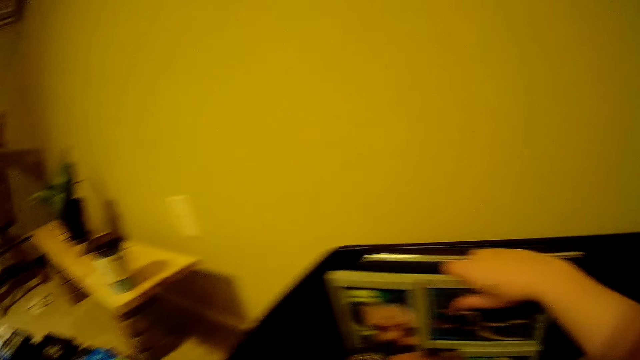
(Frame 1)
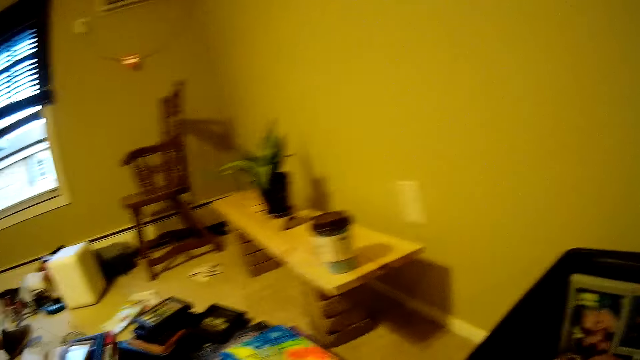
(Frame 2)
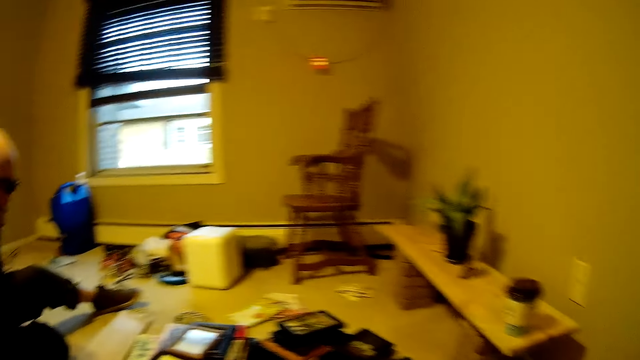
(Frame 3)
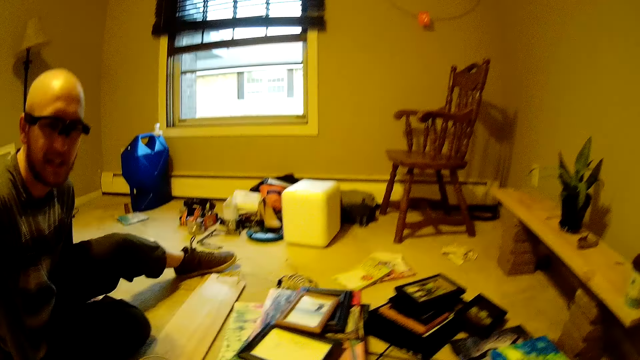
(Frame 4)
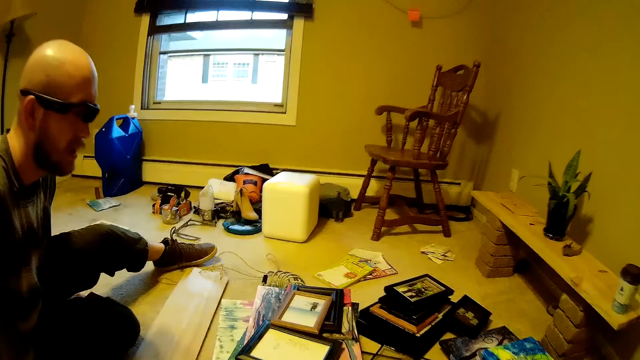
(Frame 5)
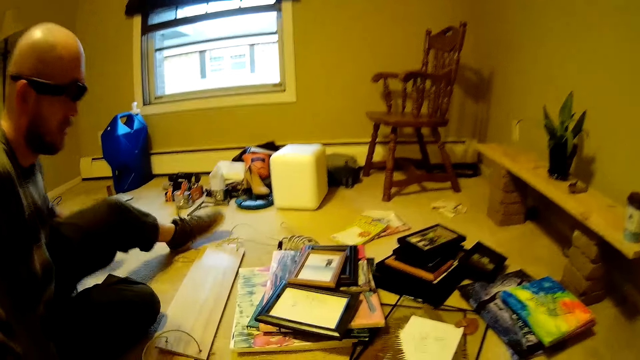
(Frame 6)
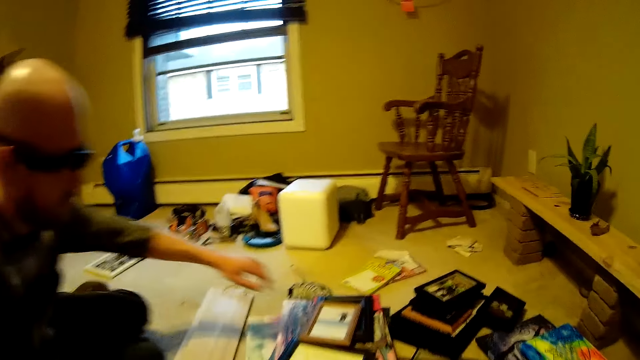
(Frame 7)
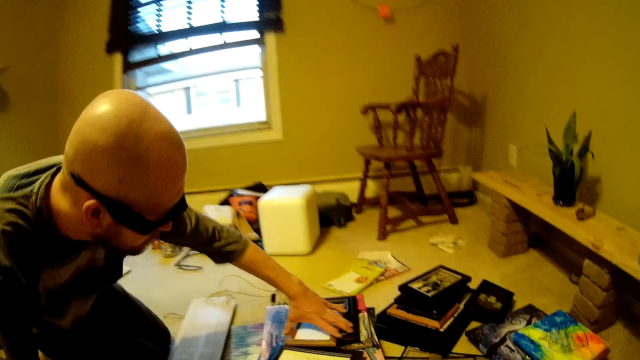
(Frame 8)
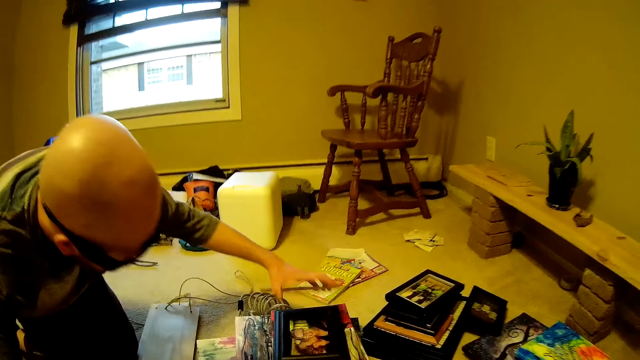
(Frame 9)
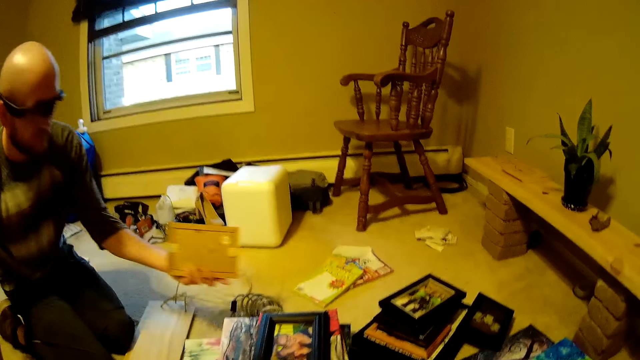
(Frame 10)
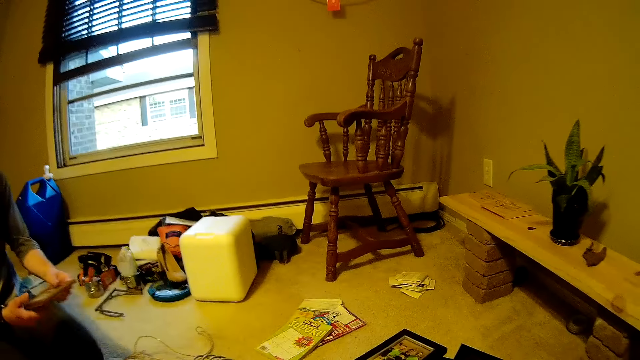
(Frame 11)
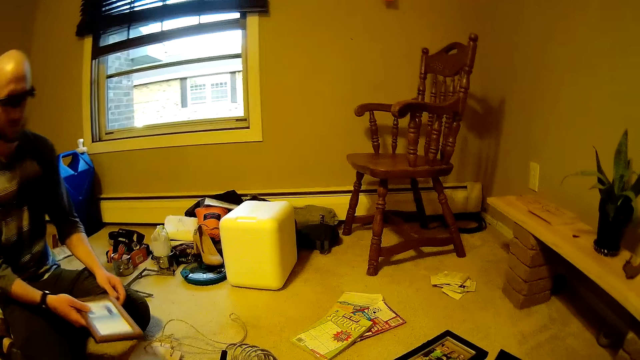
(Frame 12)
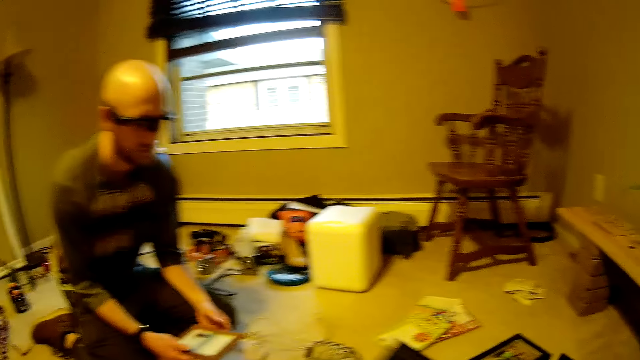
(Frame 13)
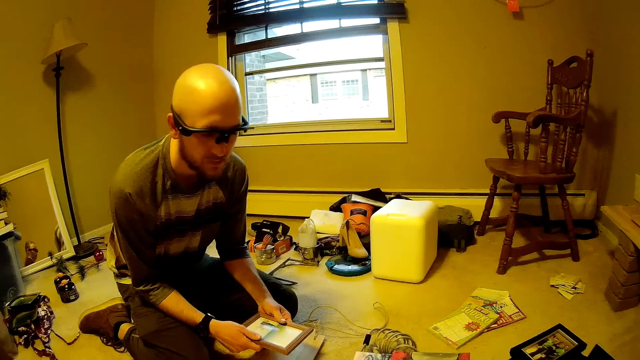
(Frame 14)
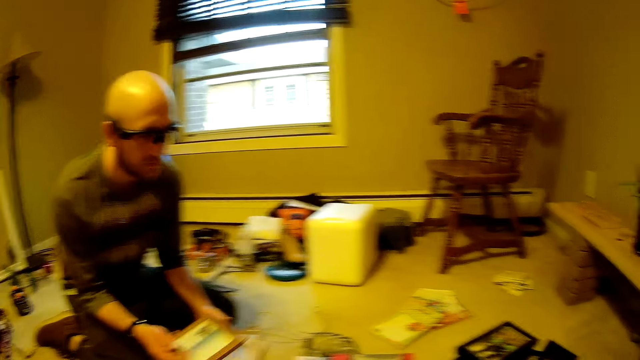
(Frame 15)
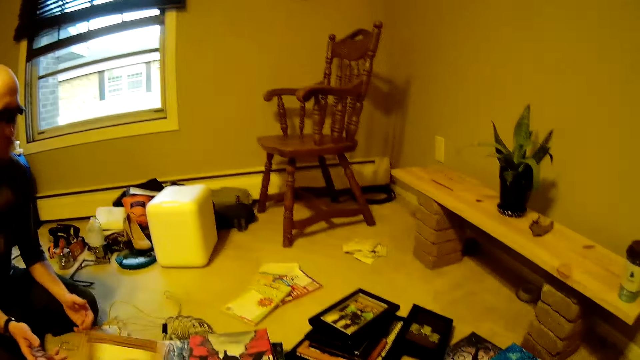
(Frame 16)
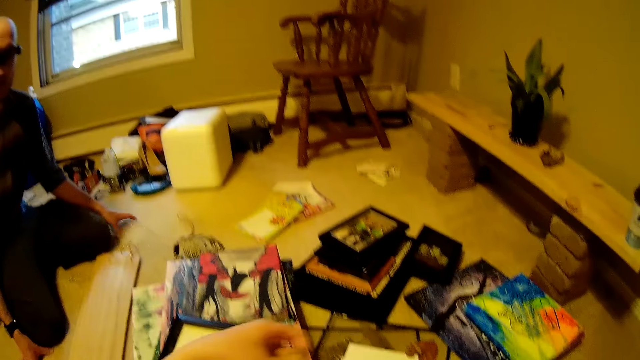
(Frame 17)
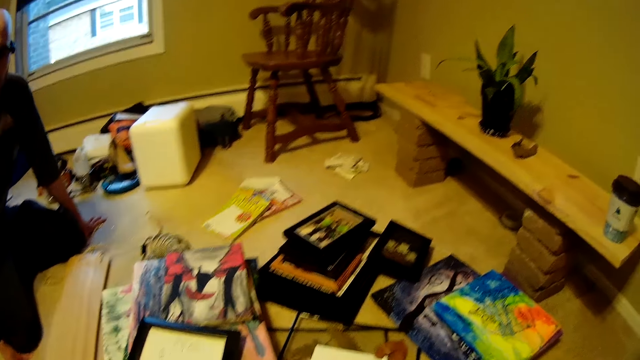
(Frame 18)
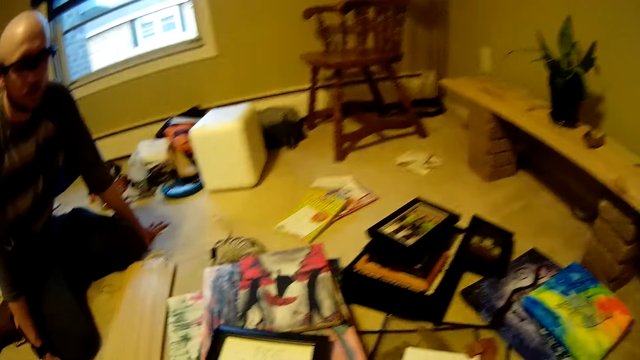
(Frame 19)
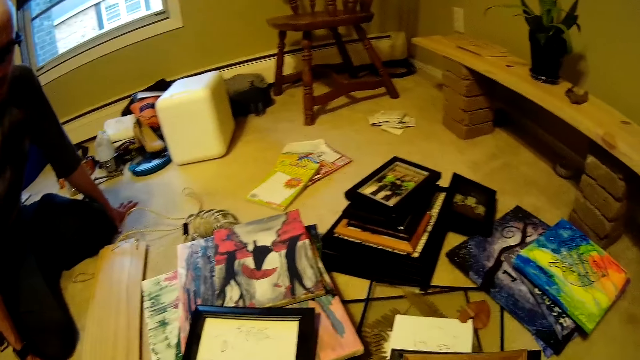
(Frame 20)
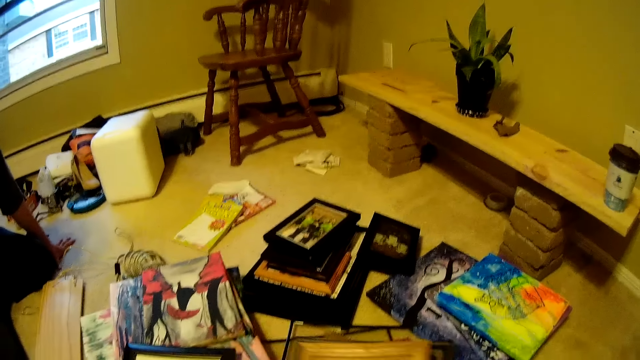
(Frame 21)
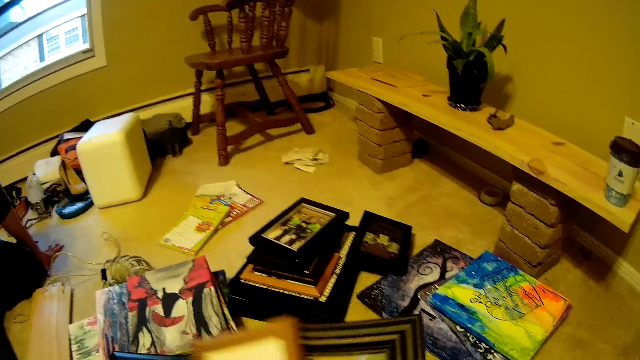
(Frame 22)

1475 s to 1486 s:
A man talks with the camera wearer. The man picks up a picture frame from the top of another picture frame on the floor with his left hand. The man kneels on the floor, holds the picture frame, gives the camera wearer the picture frame and leans hands on the floor. The camera wearer arranges photo frames on the floor. They converse with the man.

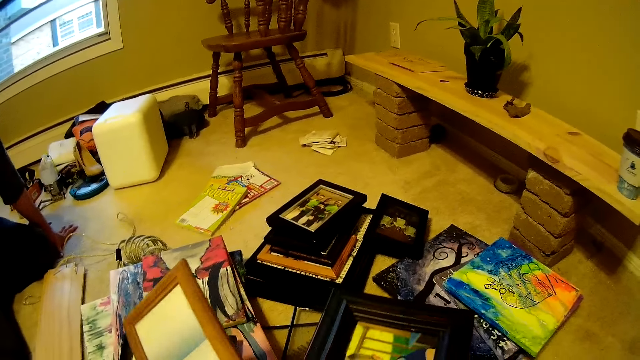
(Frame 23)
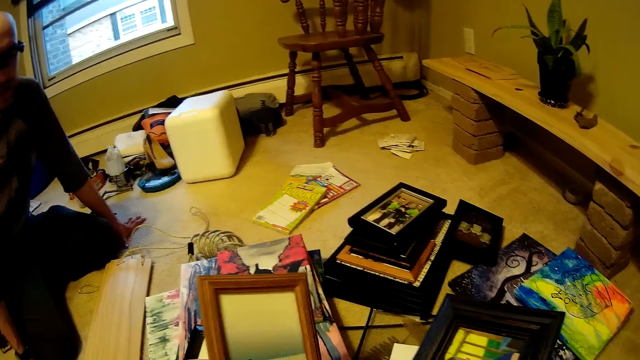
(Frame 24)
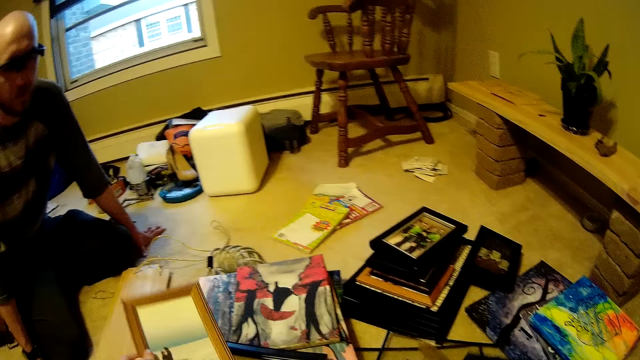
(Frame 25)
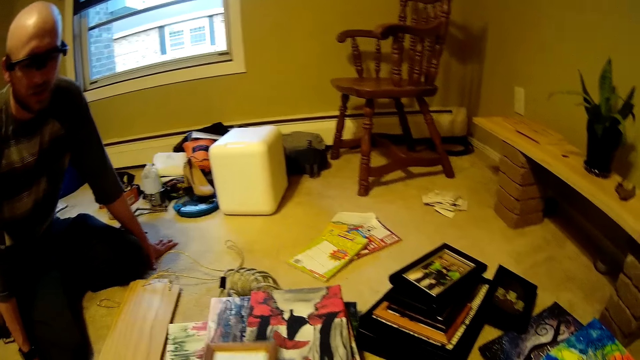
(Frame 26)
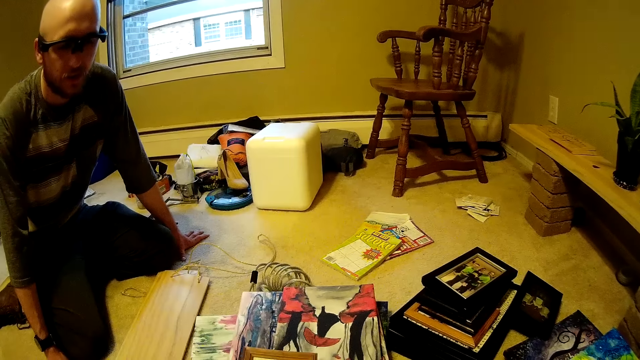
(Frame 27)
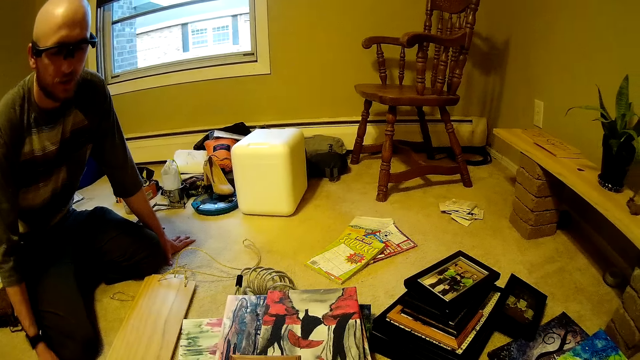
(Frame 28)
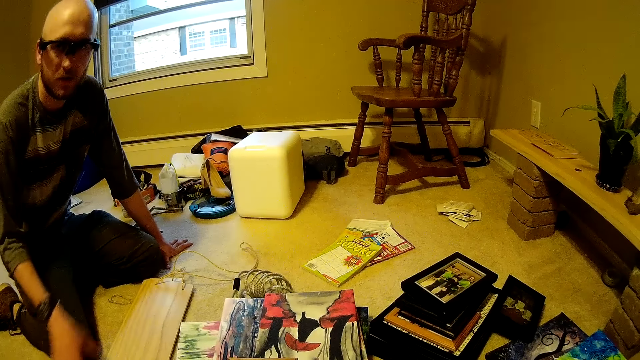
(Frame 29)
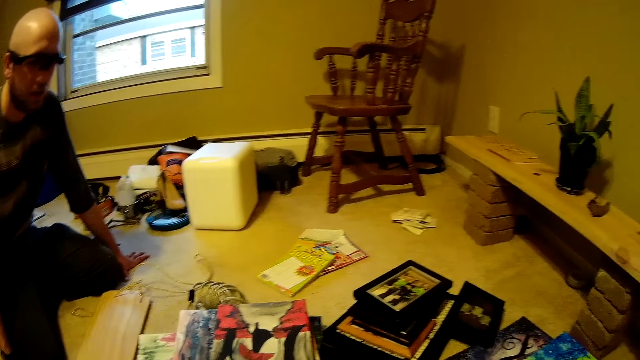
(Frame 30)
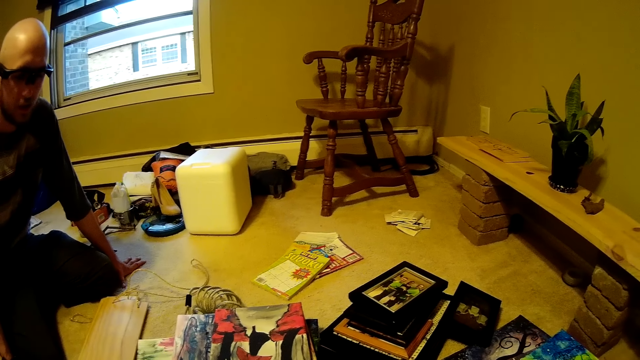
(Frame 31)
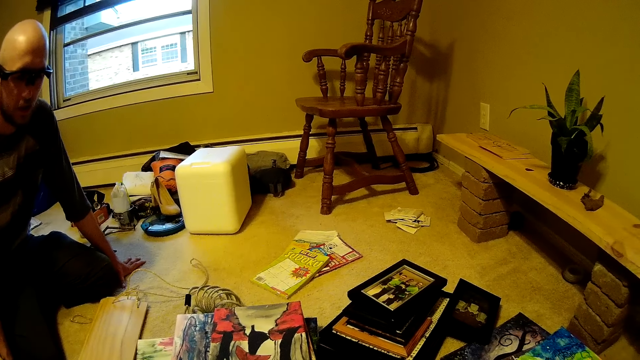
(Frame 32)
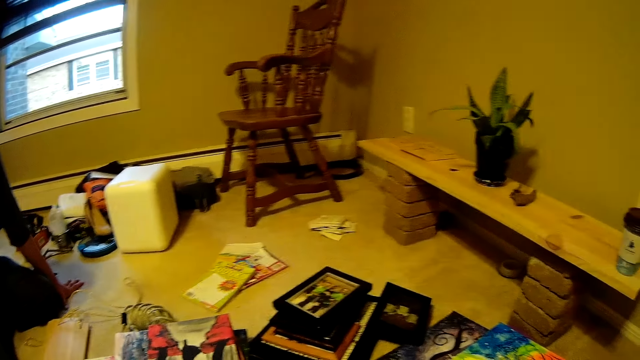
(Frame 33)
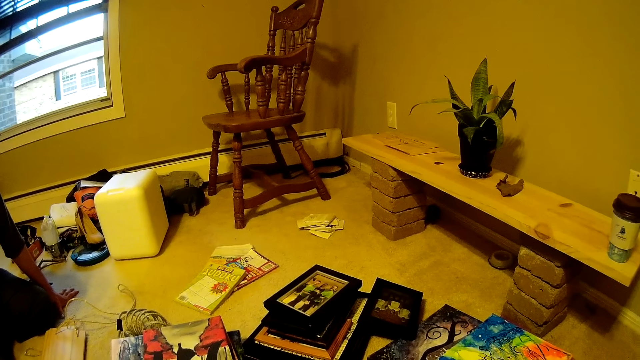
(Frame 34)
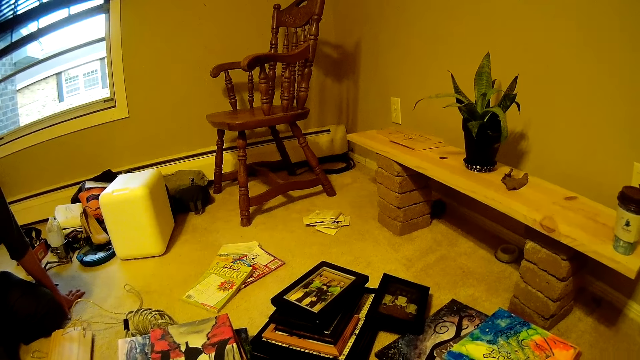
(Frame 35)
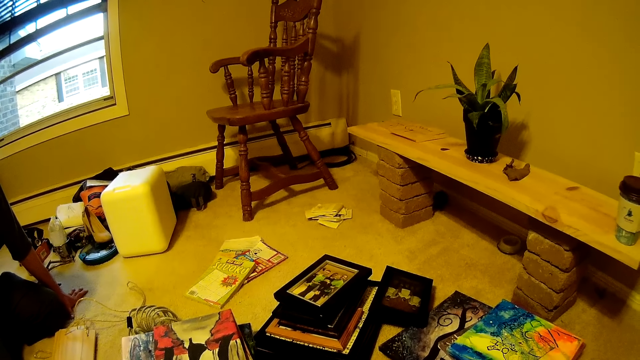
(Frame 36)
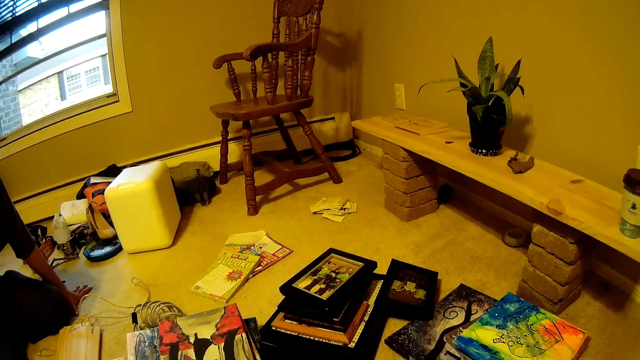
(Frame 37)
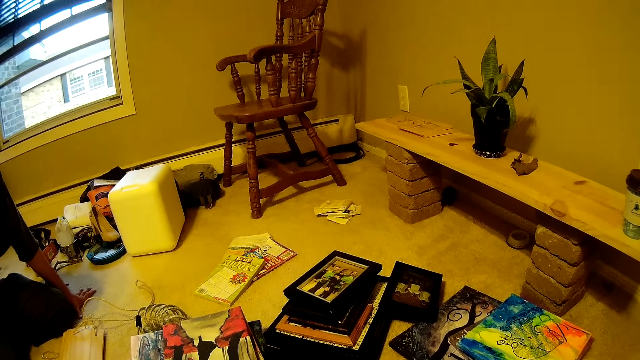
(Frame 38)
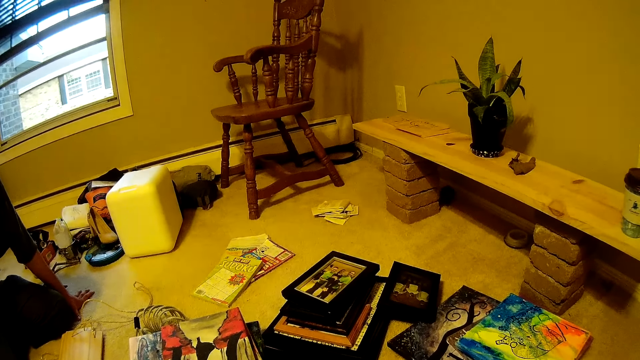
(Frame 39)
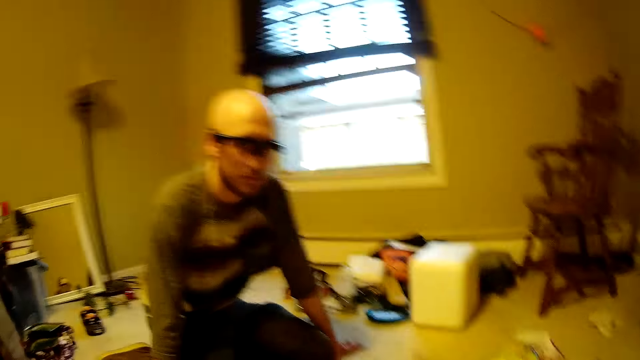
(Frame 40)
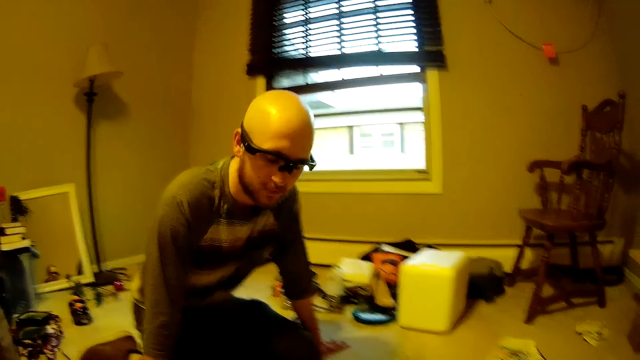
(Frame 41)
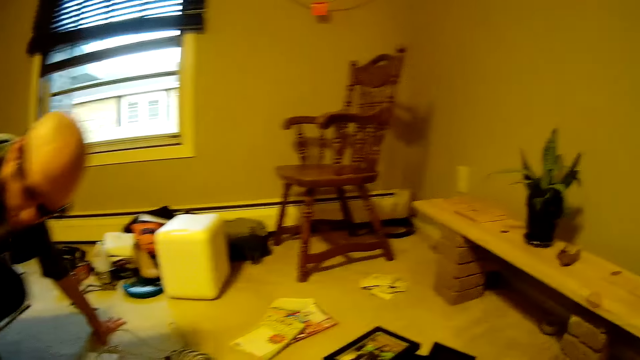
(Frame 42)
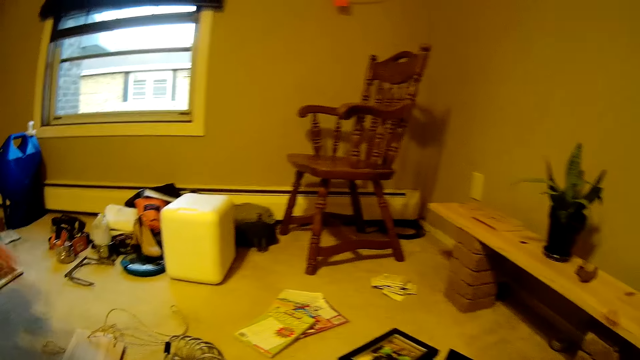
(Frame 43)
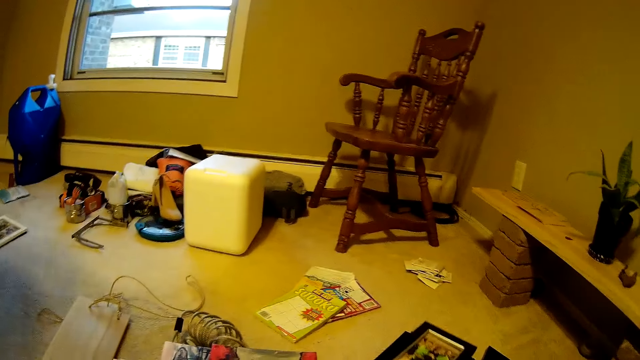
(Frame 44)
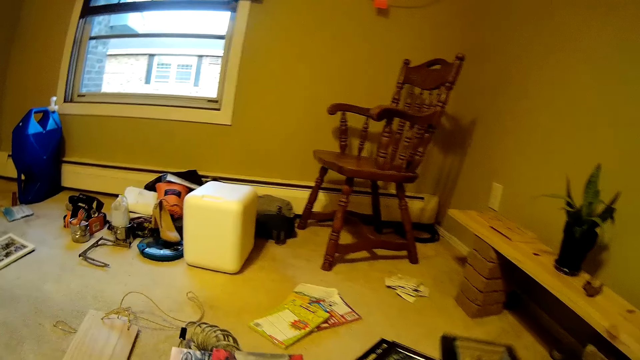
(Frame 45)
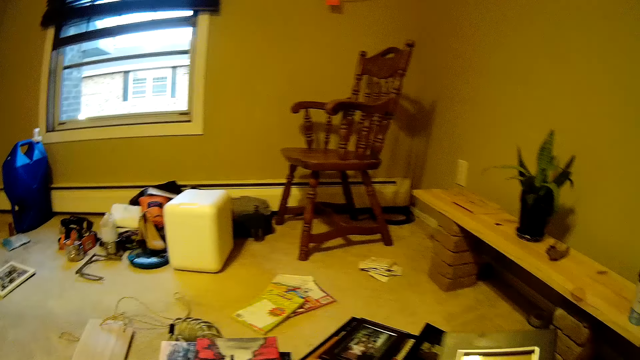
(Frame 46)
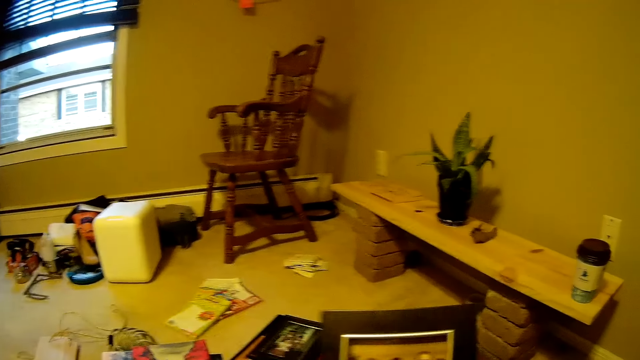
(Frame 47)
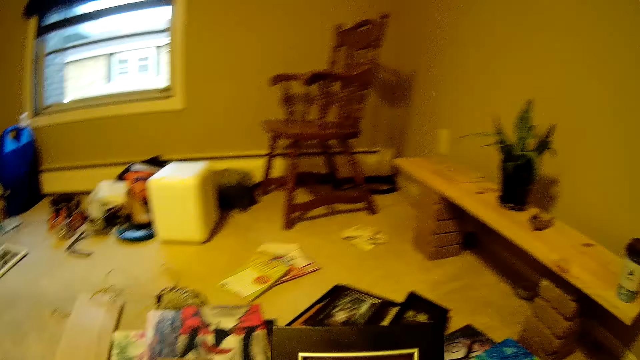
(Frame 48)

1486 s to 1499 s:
The camera wearer holds some picture frames with both hands. A person shows gestures with a hand and puts a hand on the floor. The camera wearer looks around. The person stands up. The camera wearer holds a photo frame. They take a picture frame from the floor.
